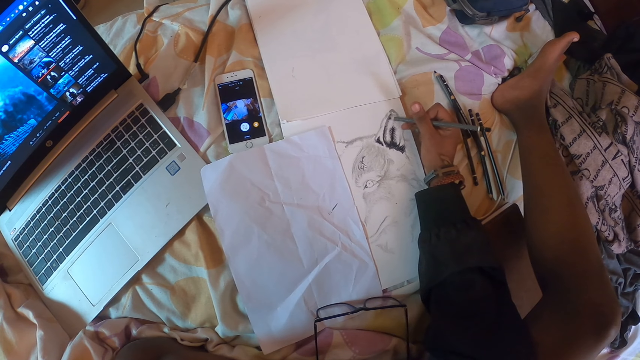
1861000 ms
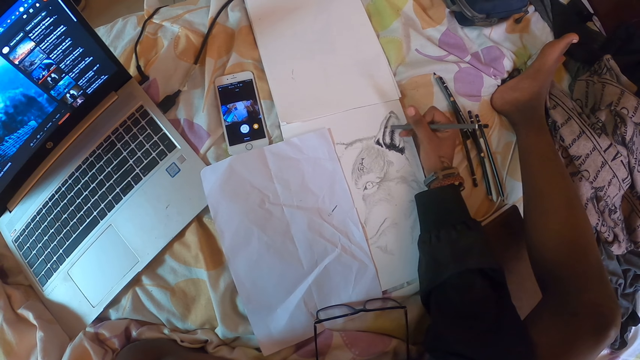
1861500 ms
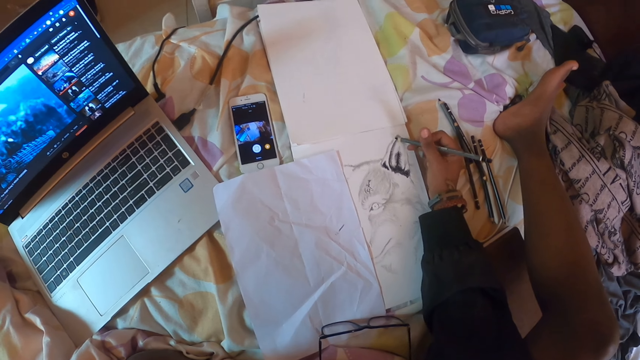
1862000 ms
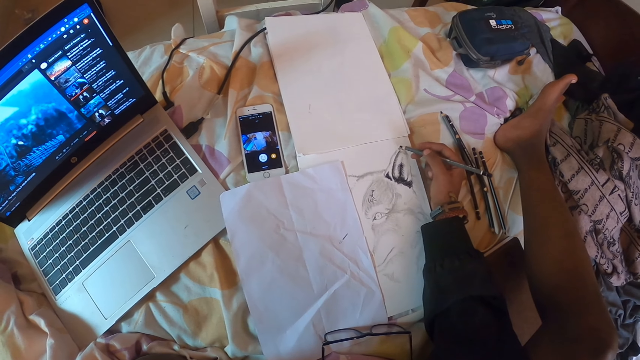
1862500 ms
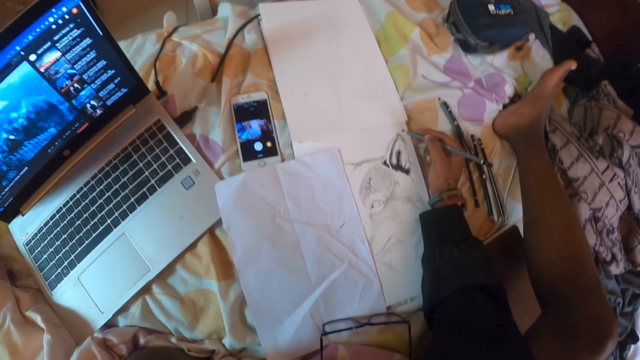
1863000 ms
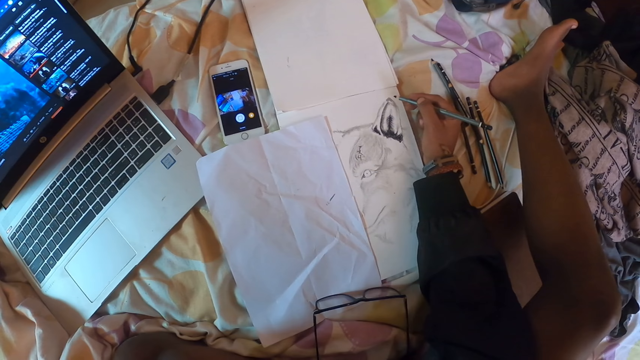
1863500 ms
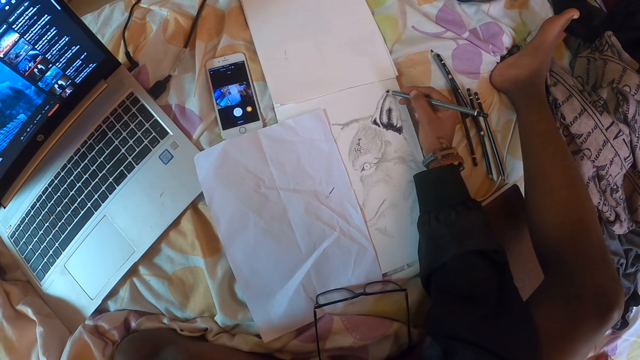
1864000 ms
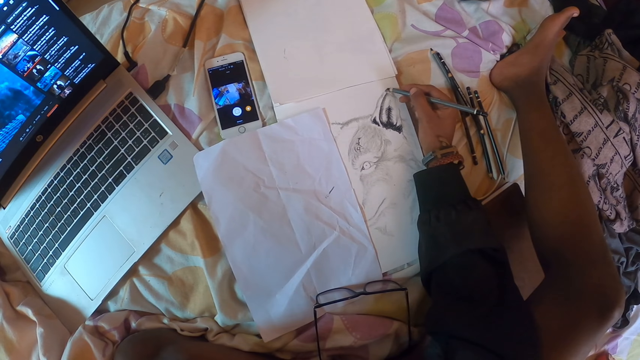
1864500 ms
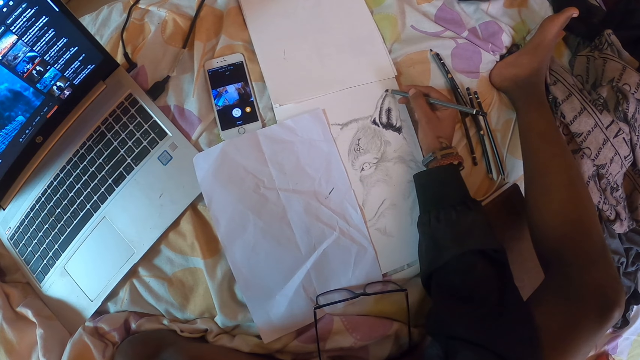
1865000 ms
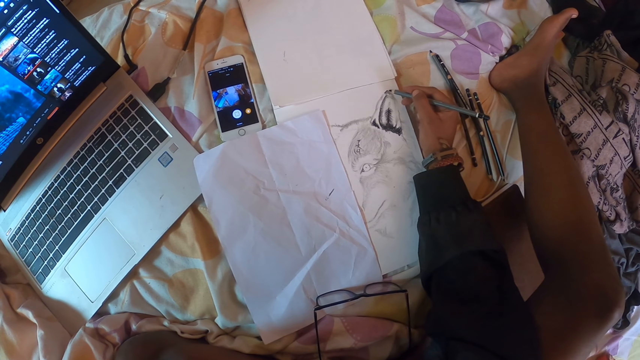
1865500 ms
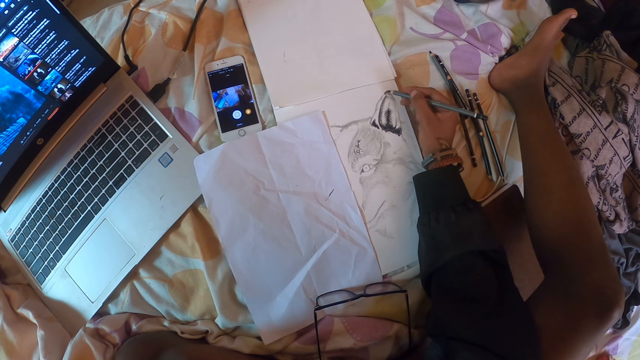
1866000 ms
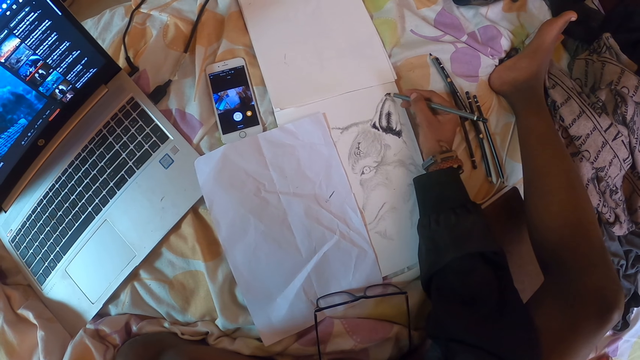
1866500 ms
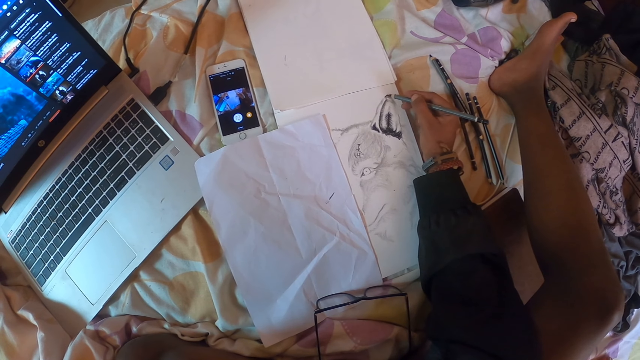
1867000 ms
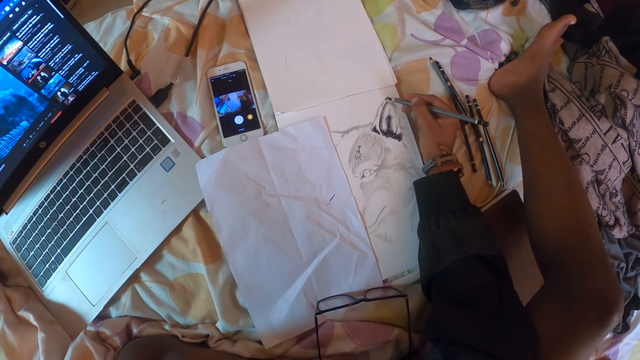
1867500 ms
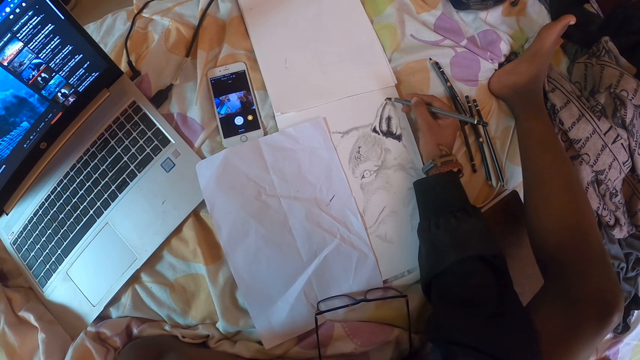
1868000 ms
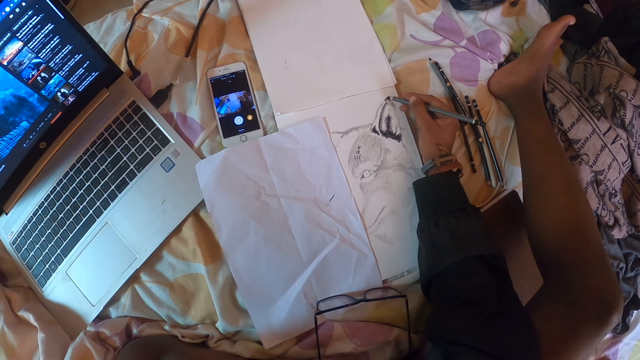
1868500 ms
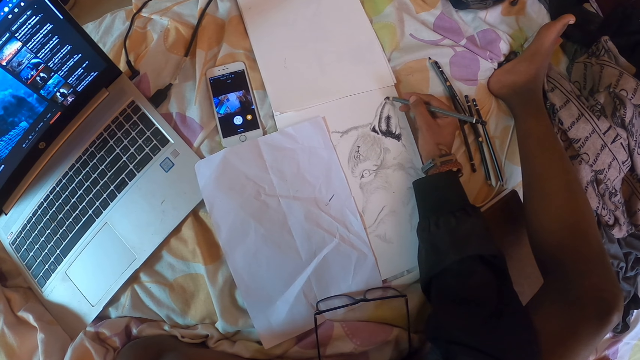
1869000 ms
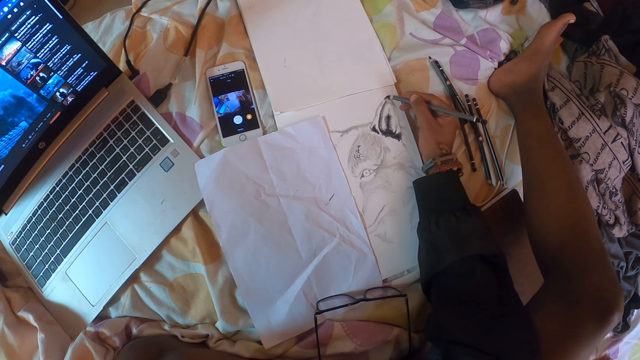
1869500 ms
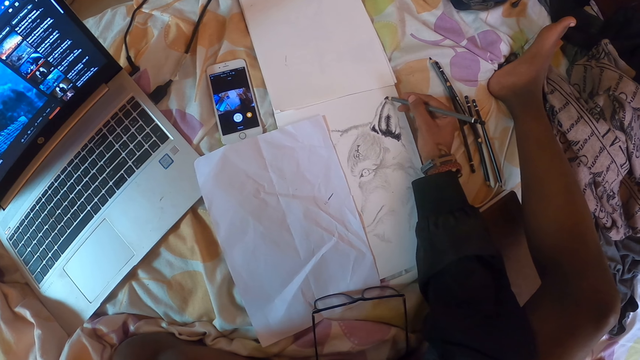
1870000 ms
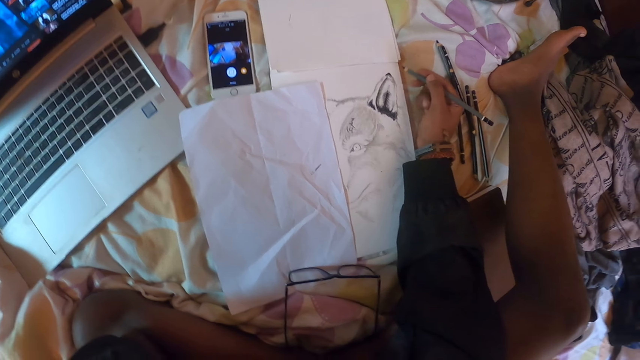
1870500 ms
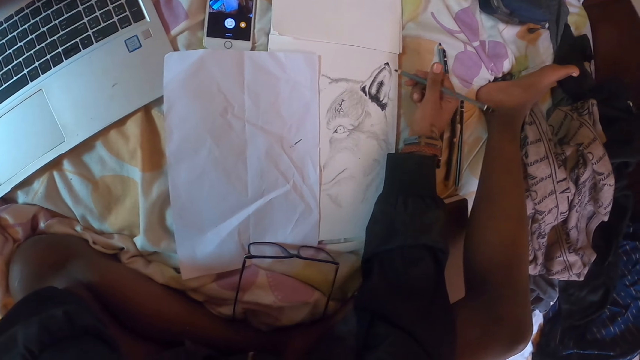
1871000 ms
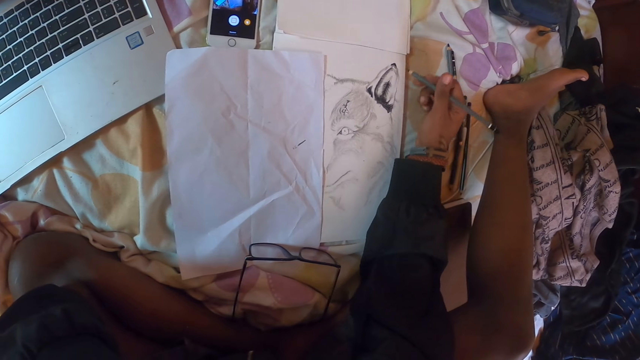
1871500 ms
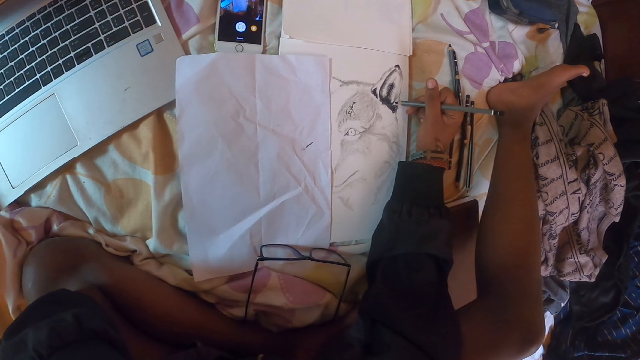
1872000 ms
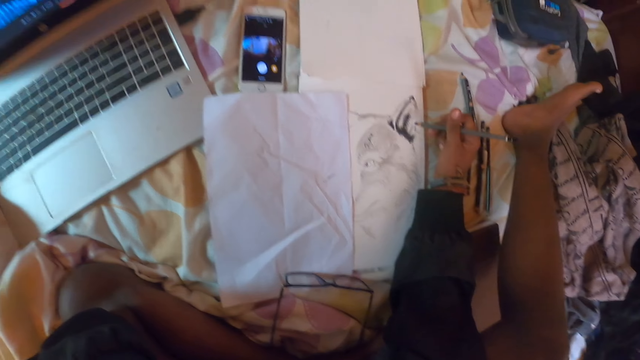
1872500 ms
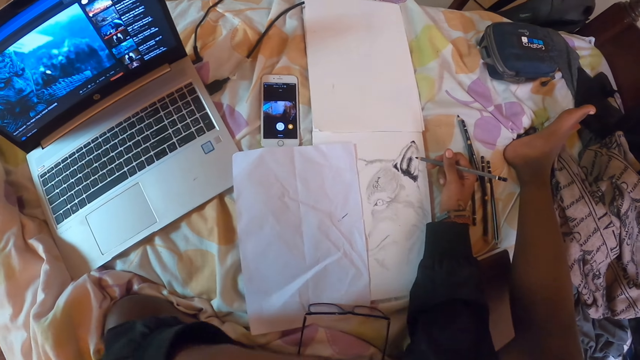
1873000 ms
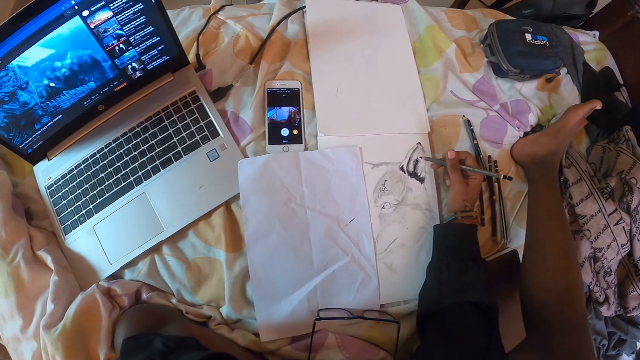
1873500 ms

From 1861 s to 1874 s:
The camera wearer looks at the drawing. They draw on a paper with a pencil. They look at the drawing.

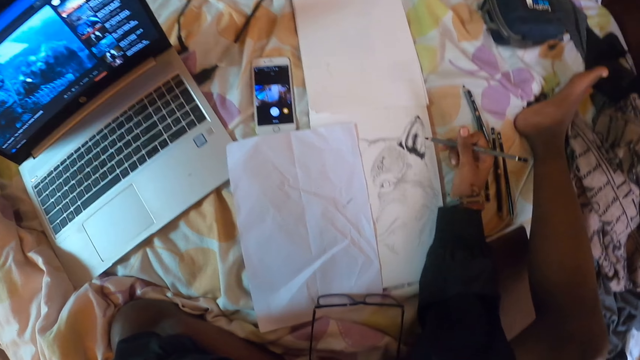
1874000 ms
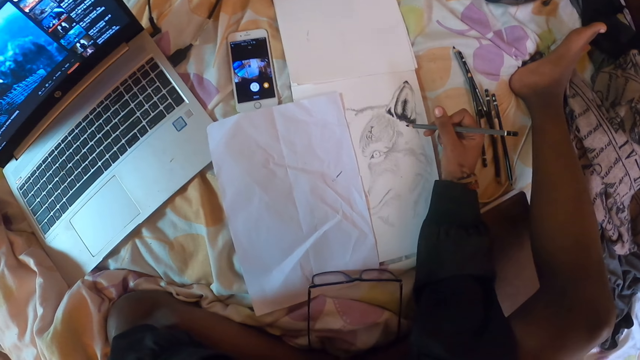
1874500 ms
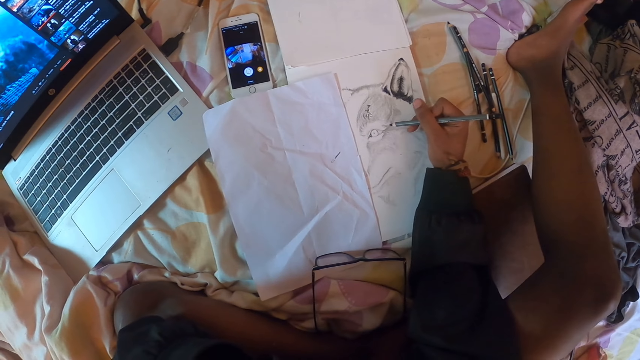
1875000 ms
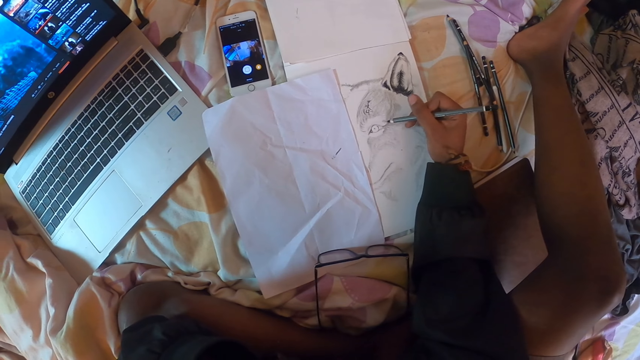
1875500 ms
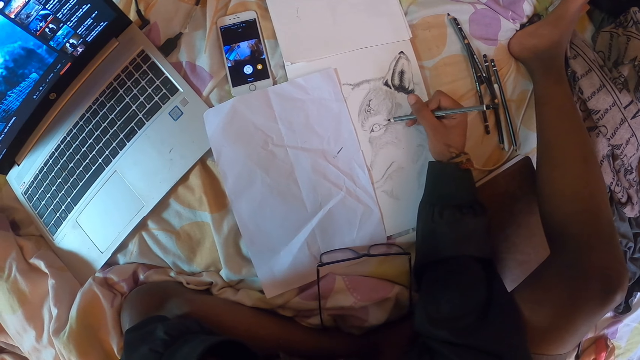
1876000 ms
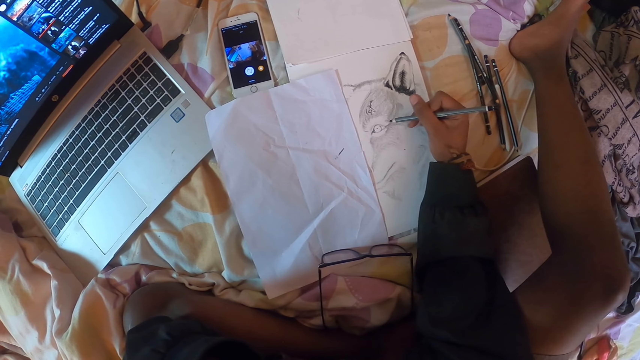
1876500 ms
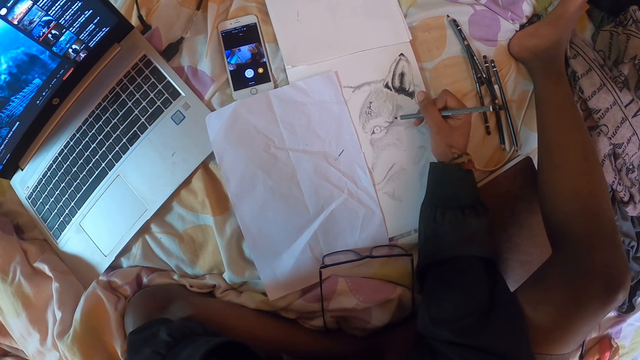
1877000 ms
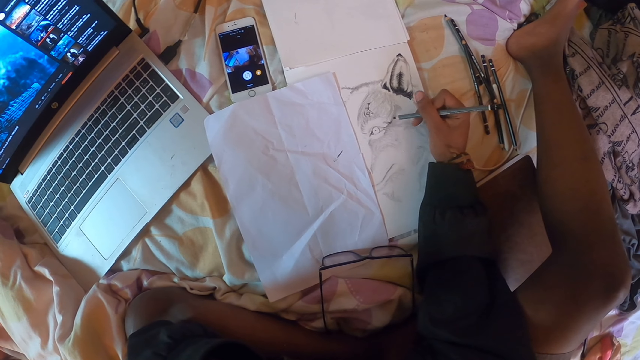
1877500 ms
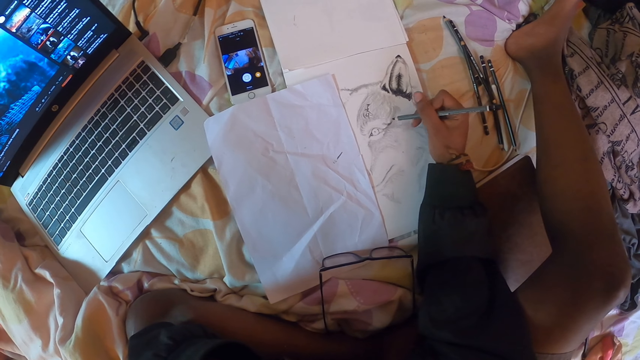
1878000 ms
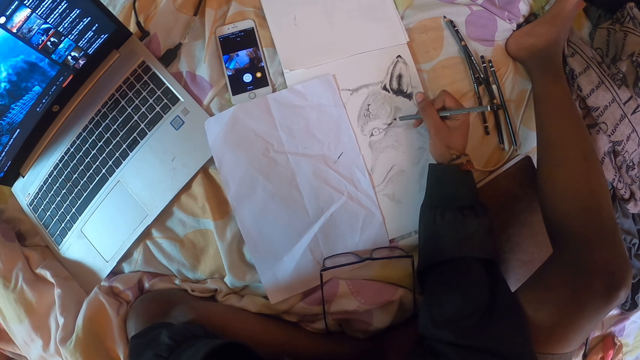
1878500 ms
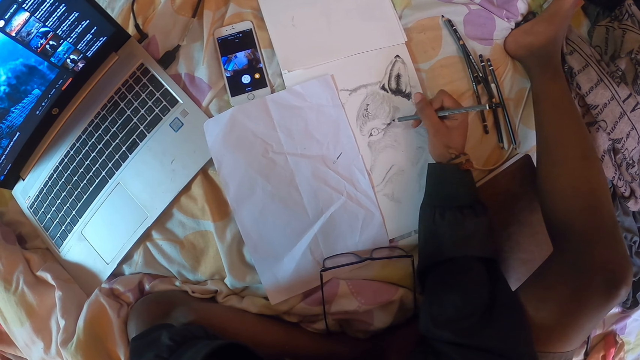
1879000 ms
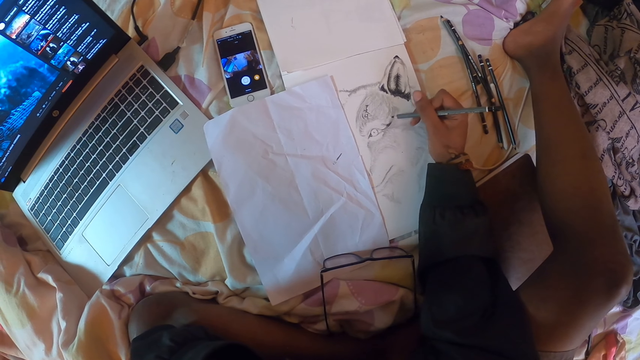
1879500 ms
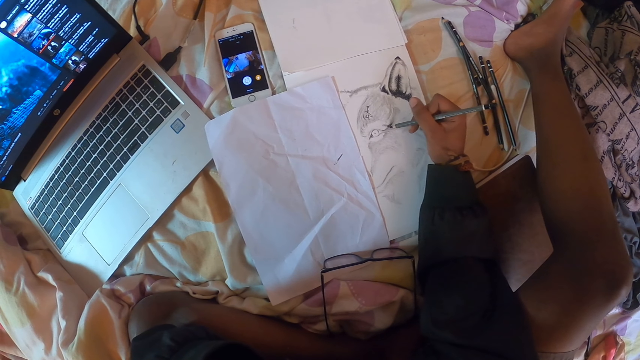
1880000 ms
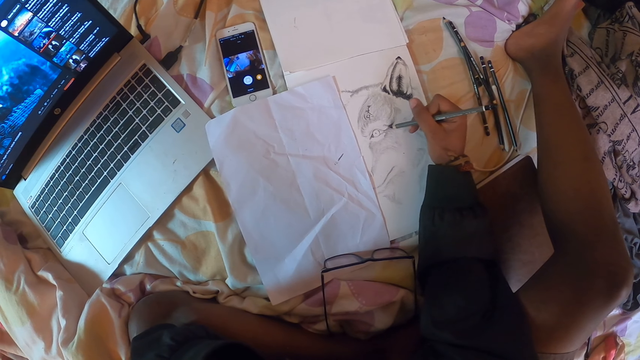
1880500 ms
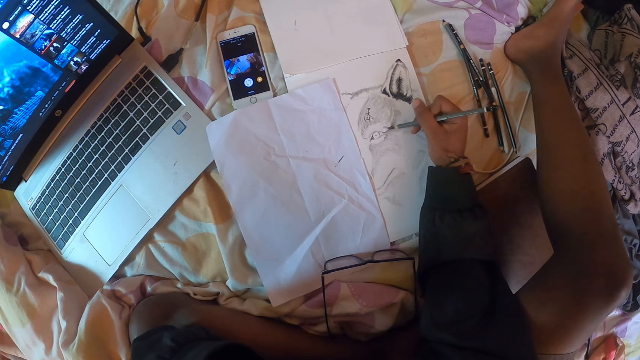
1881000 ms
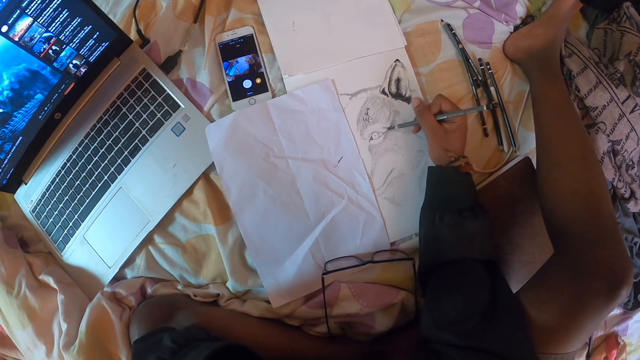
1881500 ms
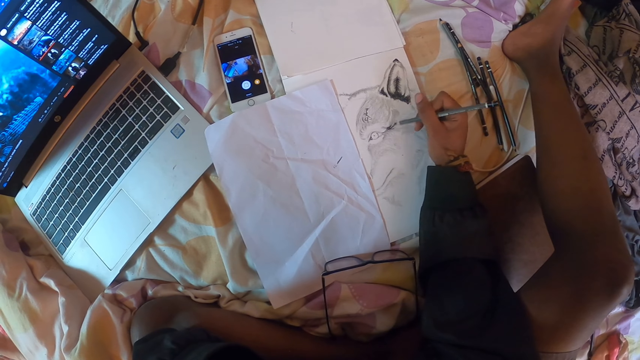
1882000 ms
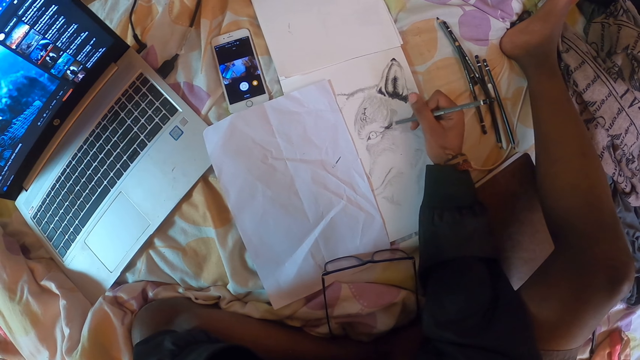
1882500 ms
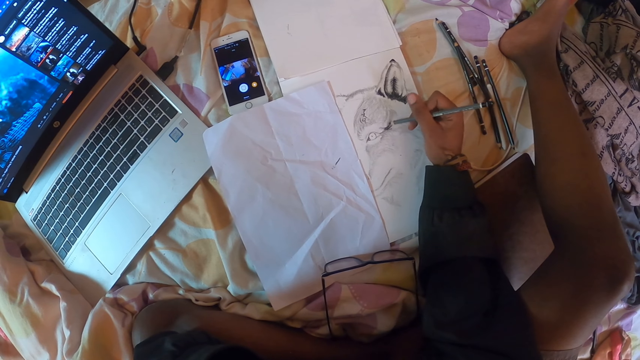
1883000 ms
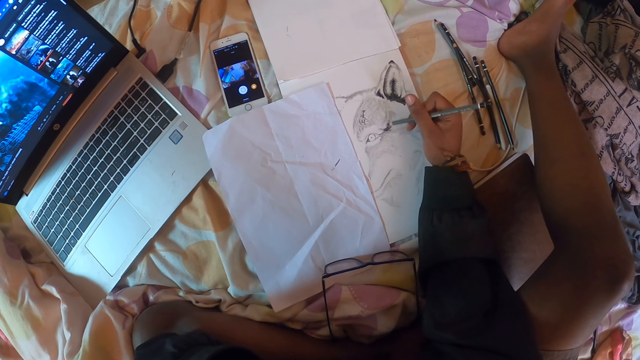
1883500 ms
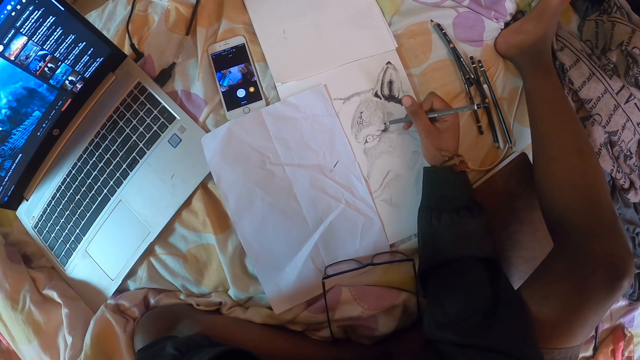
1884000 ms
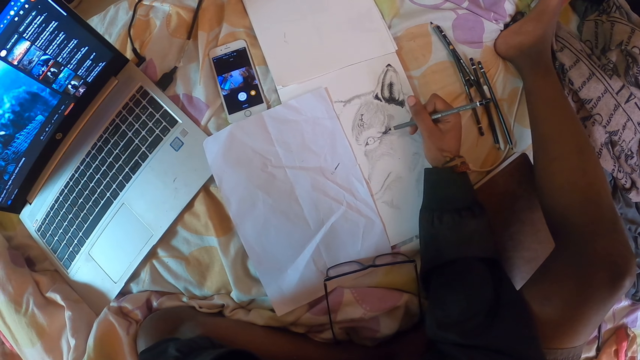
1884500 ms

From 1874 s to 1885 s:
The camera wearer draws on a paper with a pencil.
